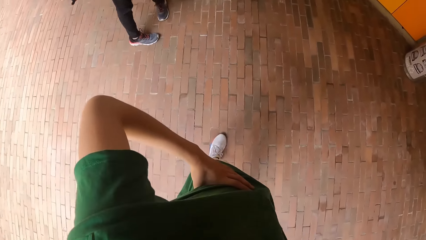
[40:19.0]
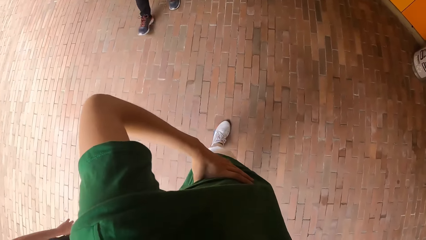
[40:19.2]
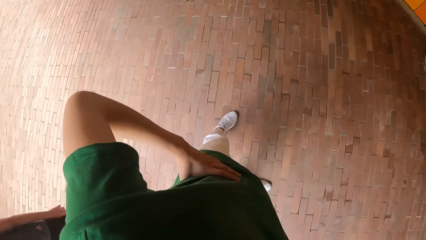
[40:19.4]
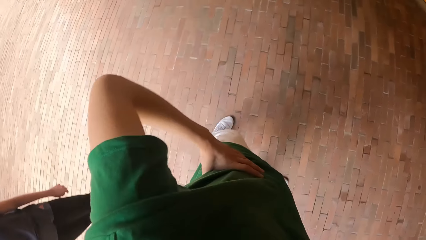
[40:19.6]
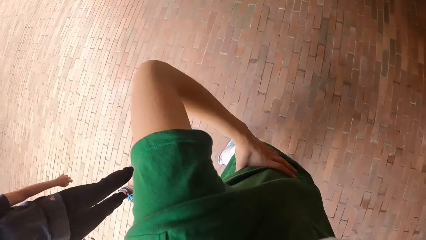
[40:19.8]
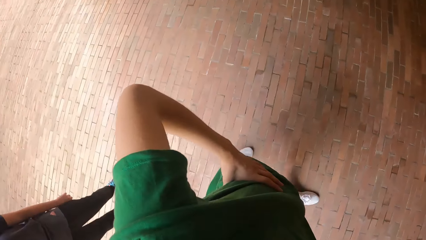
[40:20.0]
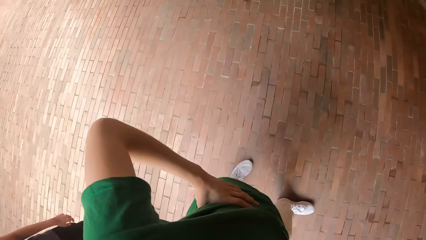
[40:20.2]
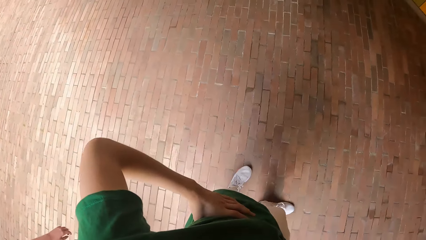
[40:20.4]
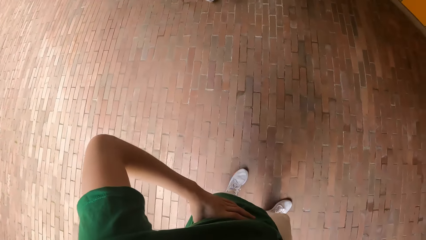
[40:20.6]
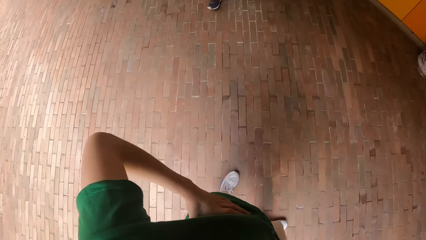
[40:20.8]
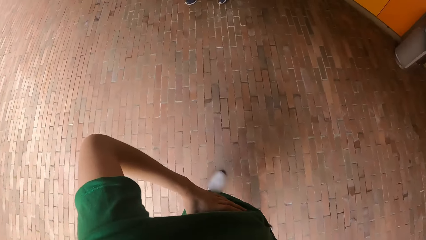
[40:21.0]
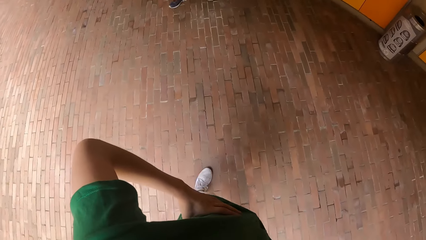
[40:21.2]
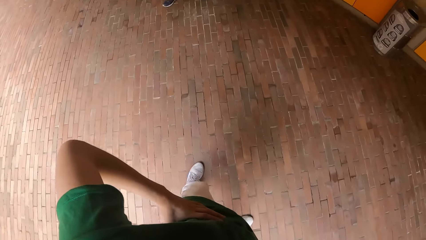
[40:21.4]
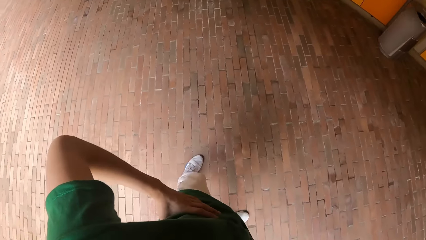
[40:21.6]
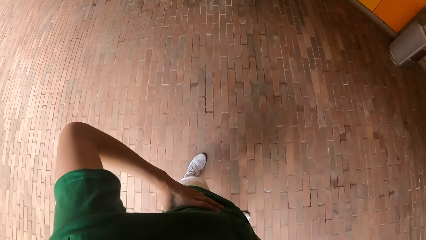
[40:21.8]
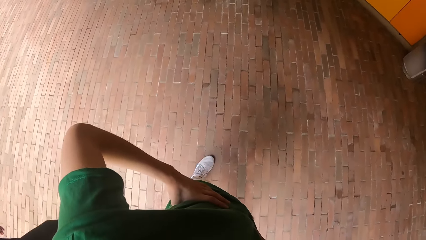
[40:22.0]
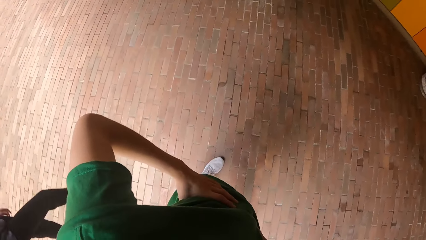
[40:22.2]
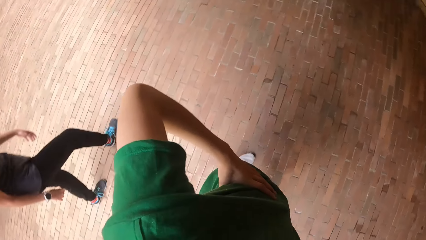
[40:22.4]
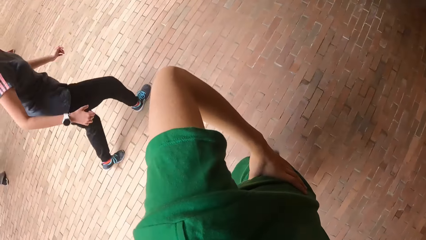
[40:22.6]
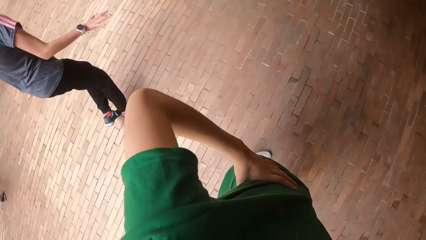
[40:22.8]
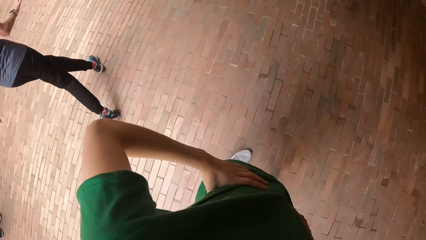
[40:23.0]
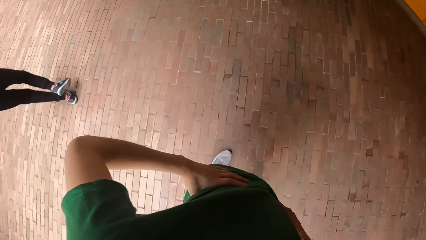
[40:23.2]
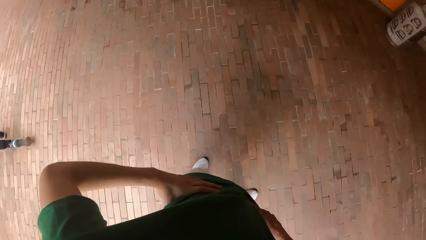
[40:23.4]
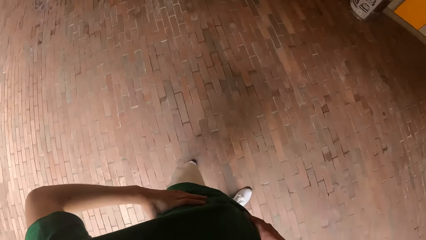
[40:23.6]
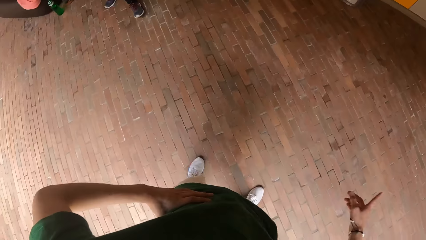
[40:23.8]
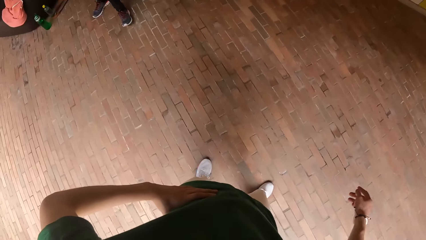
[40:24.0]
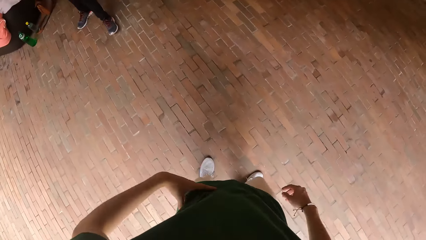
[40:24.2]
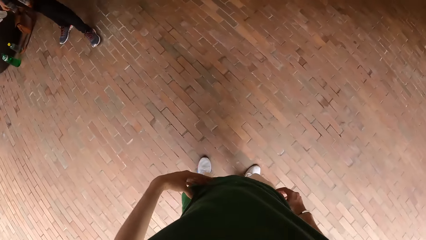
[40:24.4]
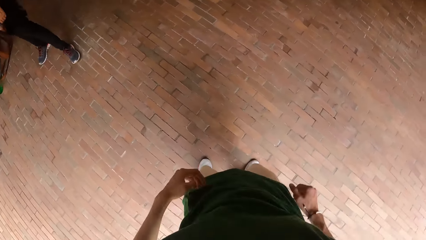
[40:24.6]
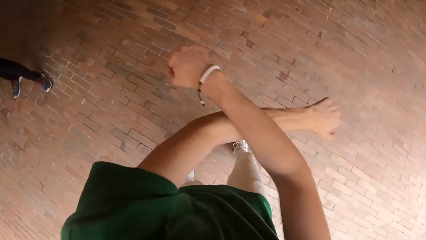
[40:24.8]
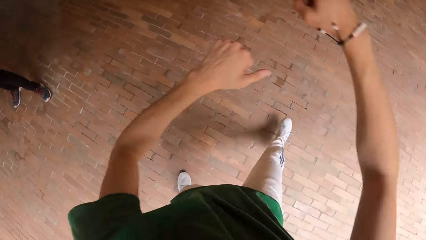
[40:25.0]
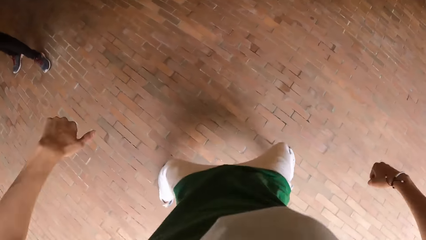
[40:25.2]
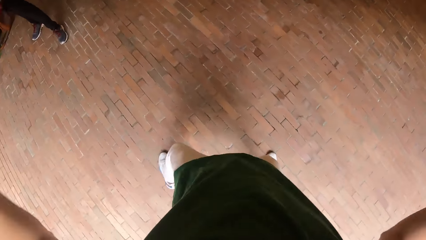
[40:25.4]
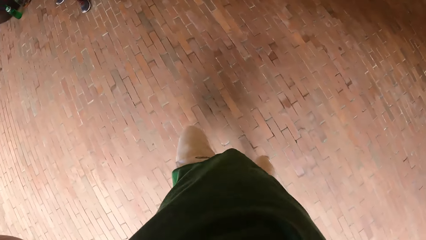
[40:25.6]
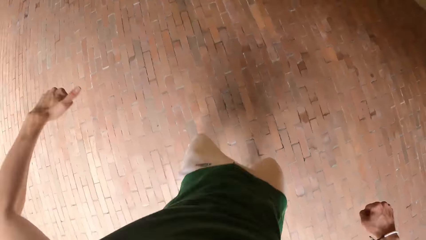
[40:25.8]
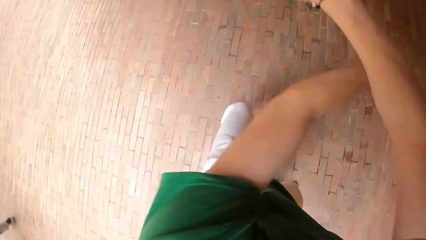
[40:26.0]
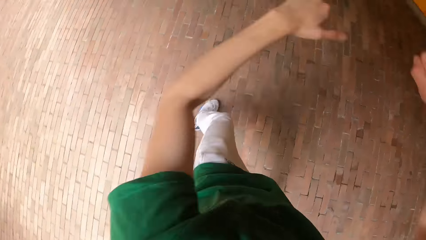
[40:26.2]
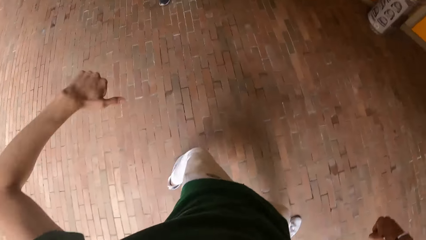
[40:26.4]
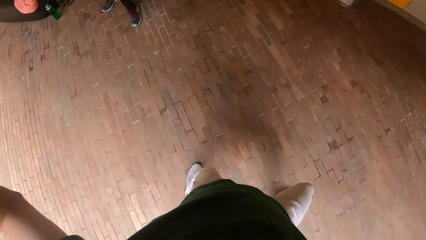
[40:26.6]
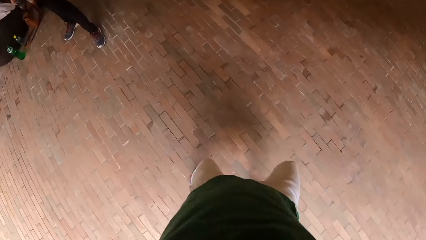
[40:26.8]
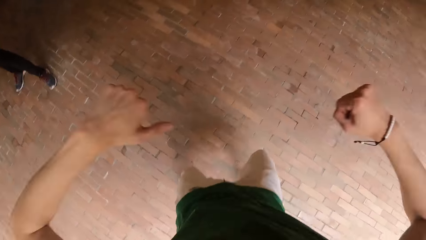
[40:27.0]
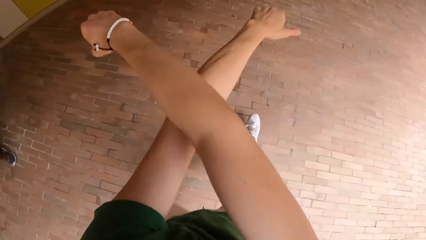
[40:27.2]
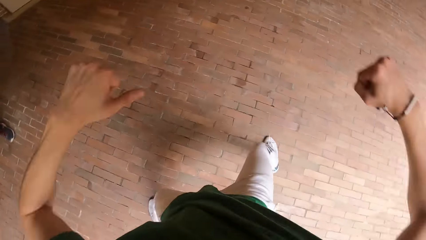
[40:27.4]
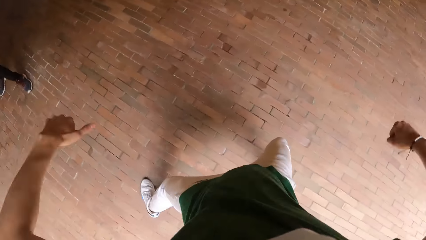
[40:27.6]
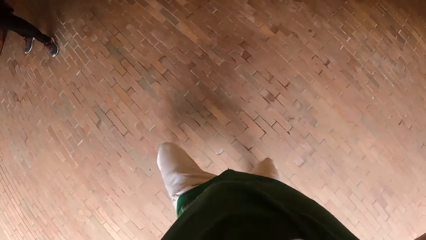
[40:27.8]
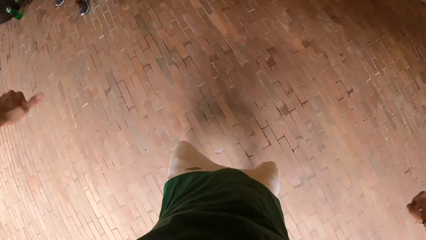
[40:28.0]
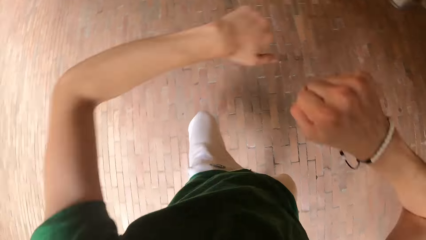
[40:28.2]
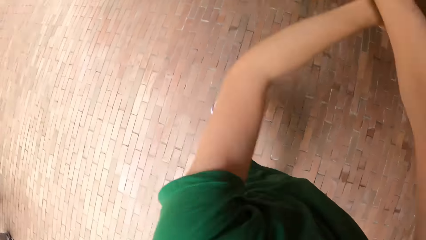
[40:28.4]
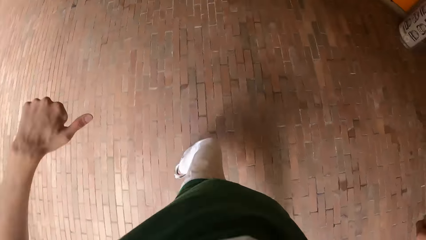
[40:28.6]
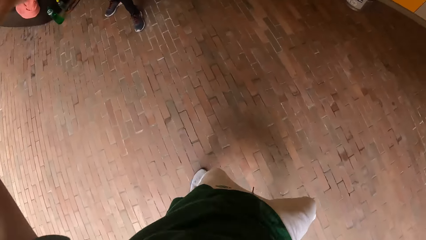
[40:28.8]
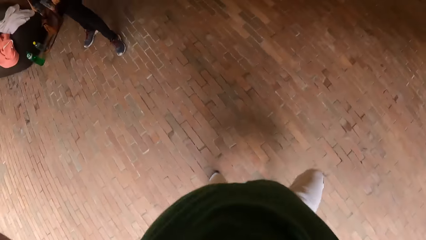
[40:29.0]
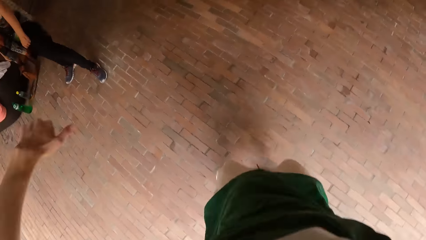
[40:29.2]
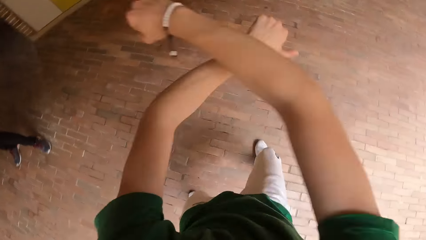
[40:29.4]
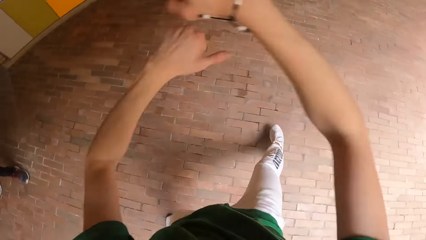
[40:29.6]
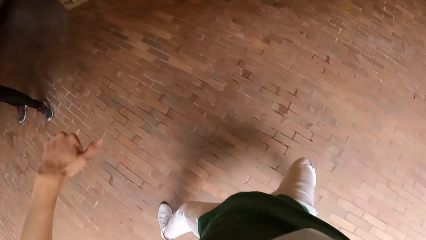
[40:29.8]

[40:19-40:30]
The camera wearer dances in the studio.

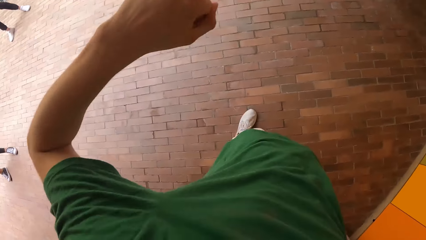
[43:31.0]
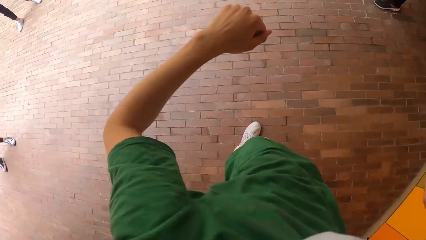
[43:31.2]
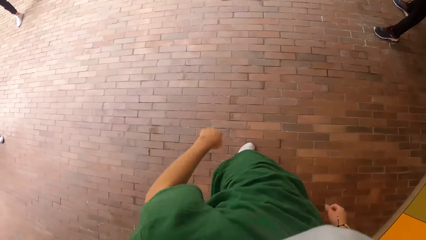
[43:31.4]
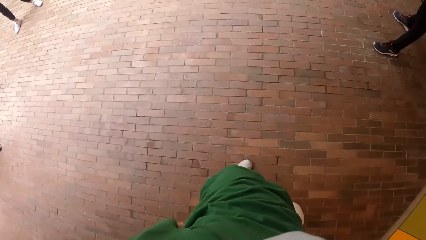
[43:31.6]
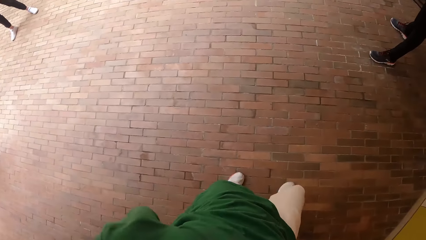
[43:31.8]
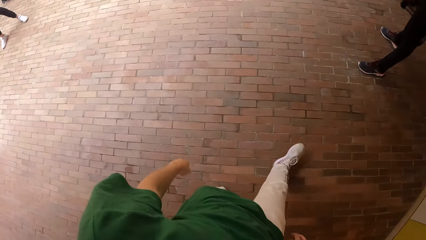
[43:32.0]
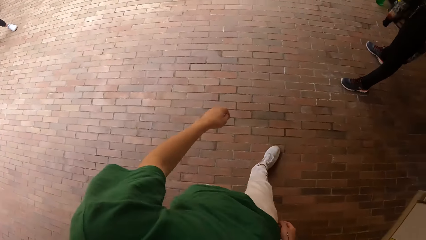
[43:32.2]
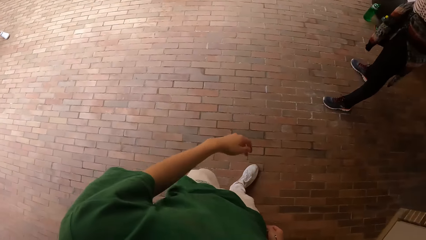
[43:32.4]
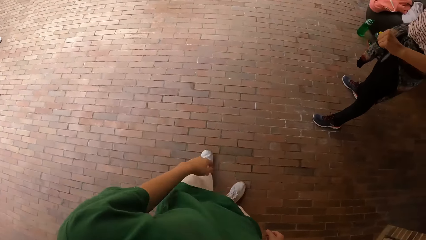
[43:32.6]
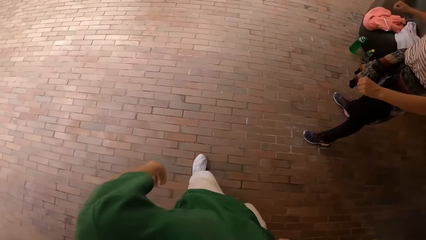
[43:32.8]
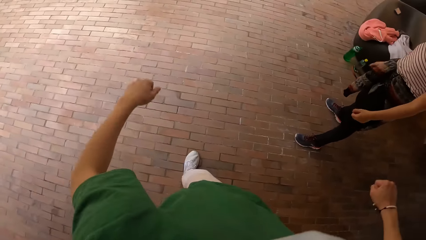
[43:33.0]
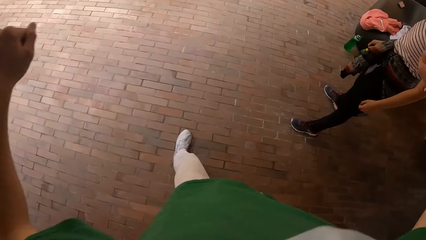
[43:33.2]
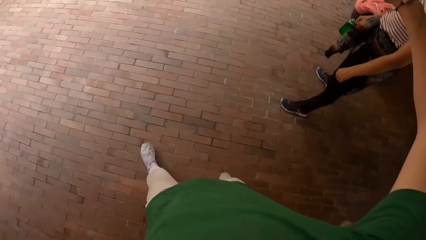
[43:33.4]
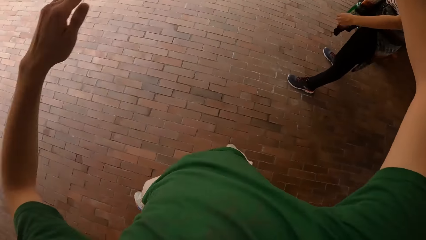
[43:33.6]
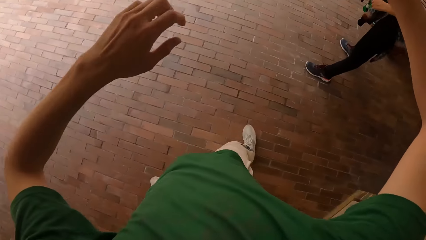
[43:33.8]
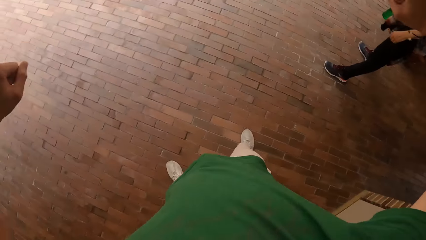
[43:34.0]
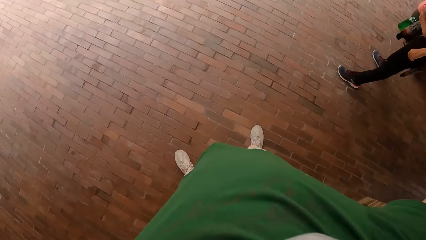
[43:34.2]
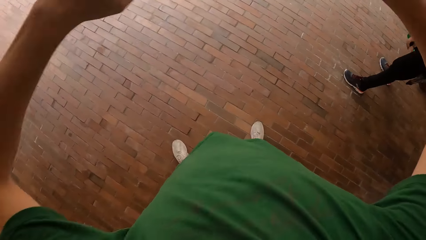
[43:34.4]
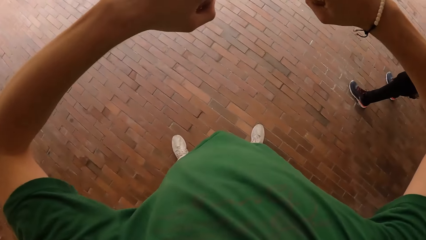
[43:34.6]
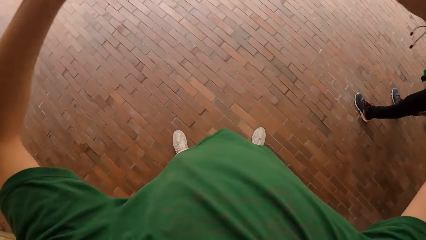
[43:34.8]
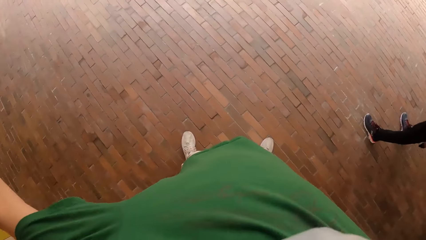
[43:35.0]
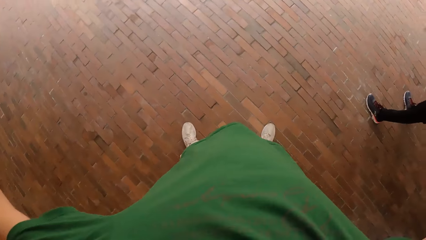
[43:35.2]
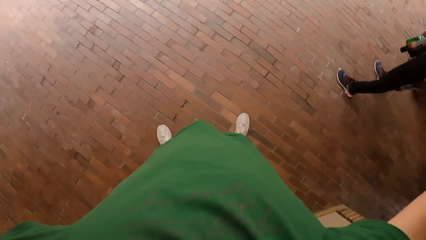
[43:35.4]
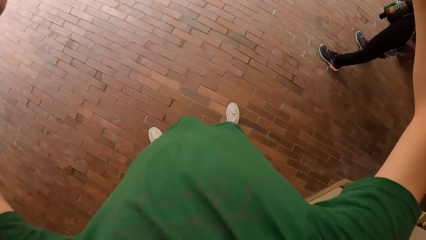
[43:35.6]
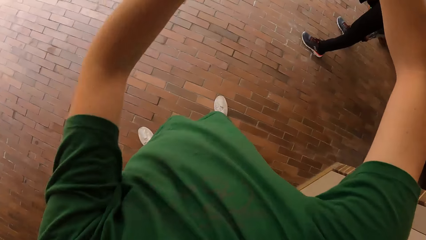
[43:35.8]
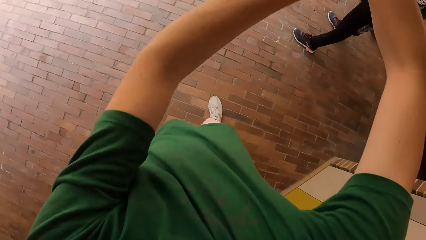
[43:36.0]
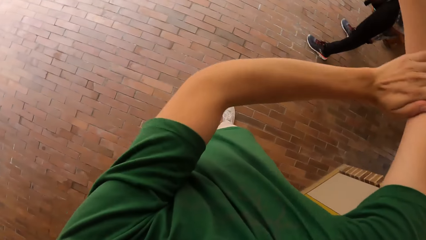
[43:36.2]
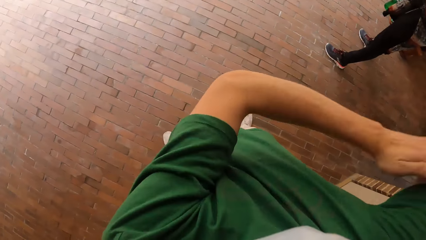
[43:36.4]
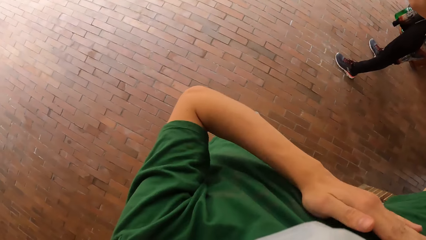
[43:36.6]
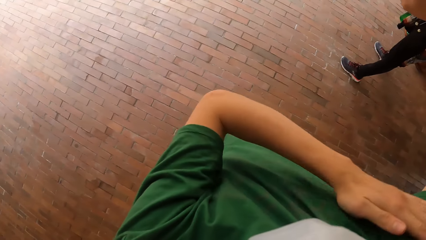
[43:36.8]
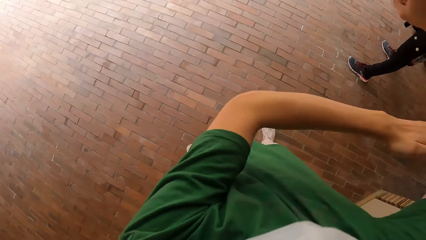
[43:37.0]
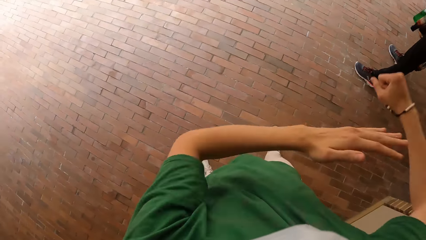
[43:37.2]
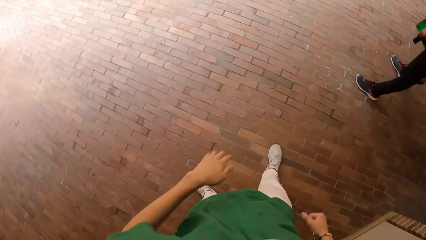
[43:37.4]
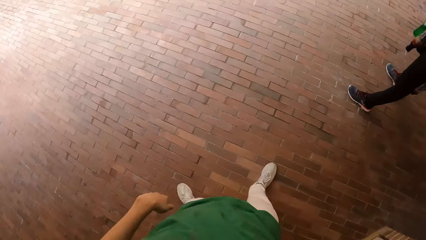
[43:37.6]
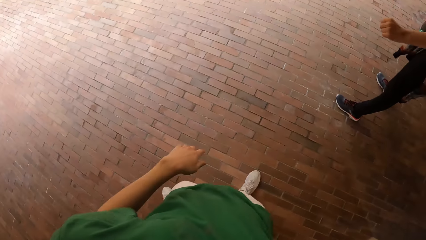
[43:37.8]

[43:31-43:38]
The camera wearer walks around. A lady moves her hands. The camera wearer moves his hands.
